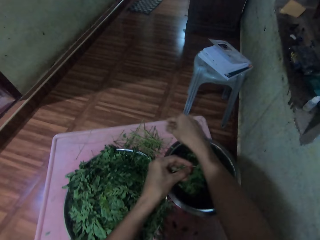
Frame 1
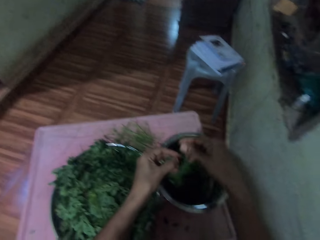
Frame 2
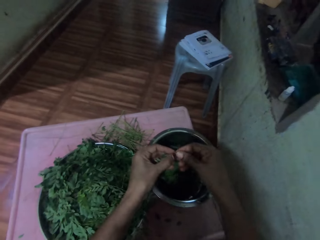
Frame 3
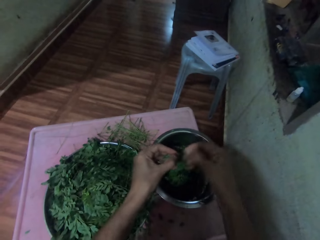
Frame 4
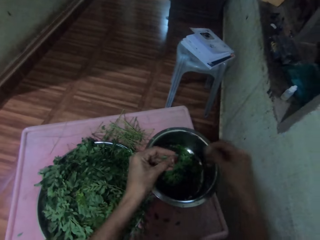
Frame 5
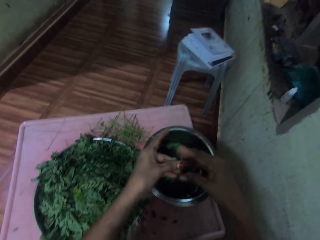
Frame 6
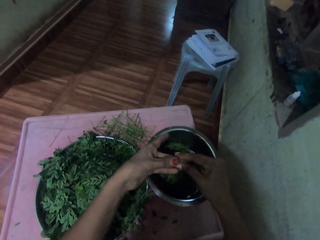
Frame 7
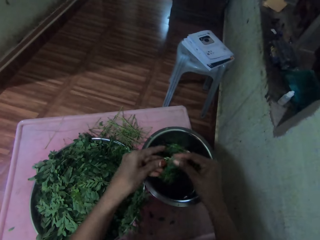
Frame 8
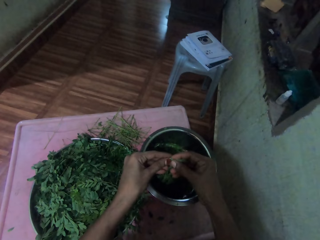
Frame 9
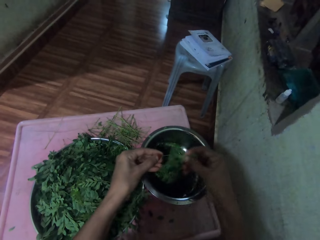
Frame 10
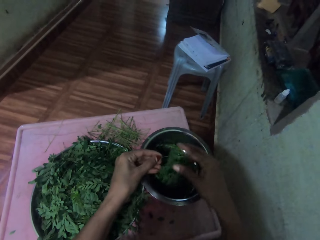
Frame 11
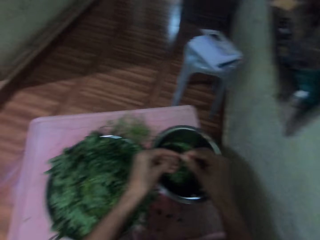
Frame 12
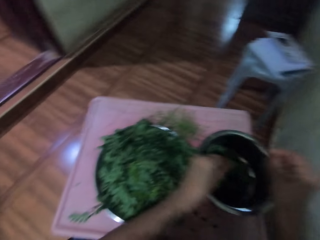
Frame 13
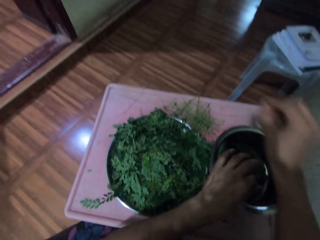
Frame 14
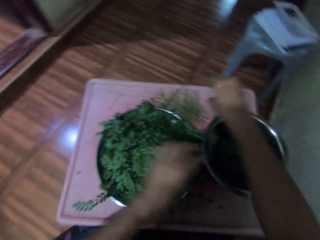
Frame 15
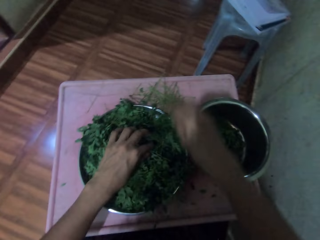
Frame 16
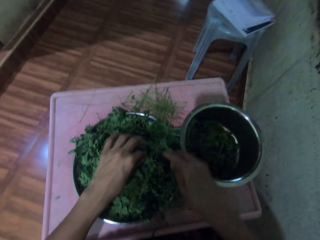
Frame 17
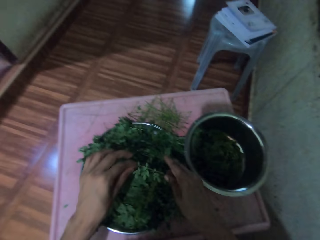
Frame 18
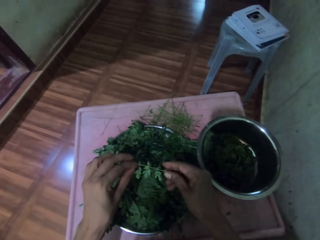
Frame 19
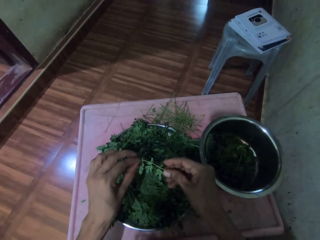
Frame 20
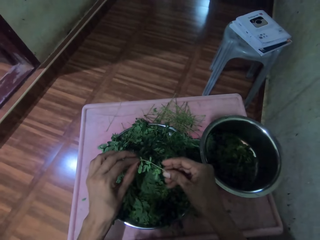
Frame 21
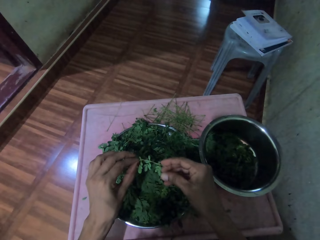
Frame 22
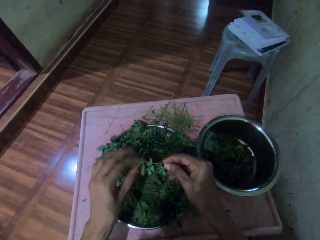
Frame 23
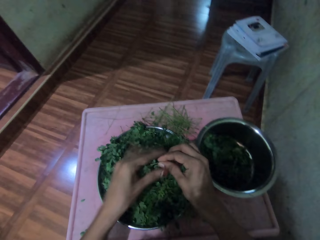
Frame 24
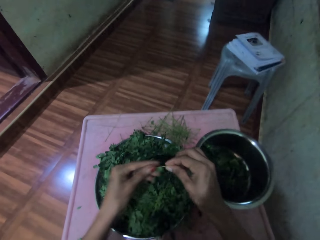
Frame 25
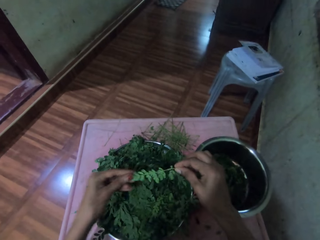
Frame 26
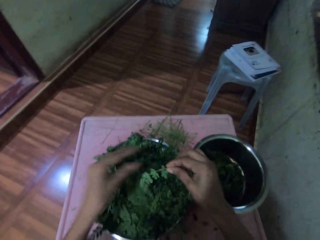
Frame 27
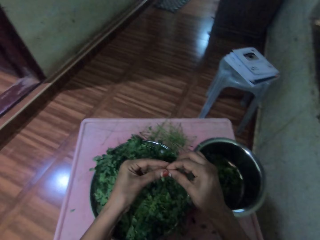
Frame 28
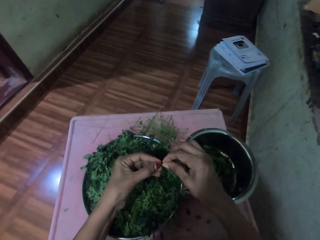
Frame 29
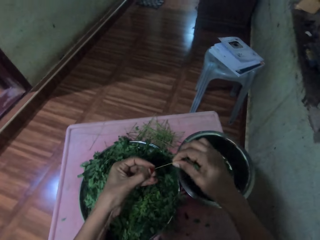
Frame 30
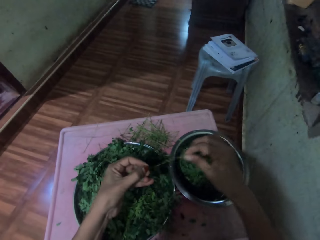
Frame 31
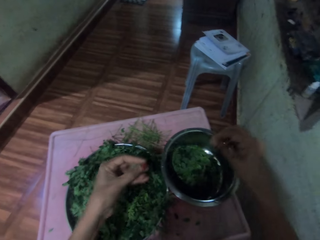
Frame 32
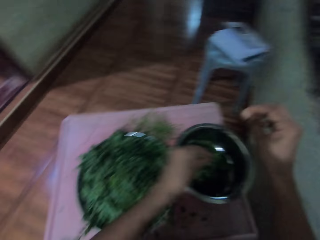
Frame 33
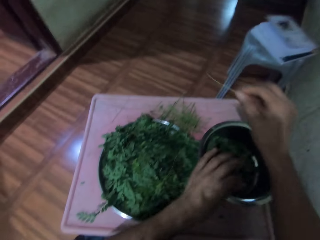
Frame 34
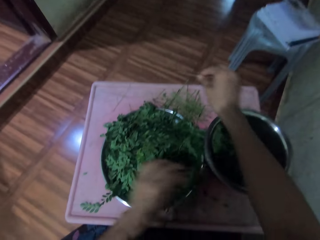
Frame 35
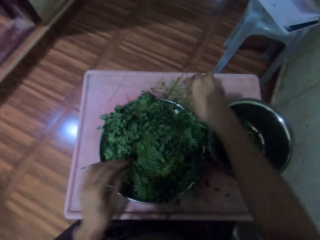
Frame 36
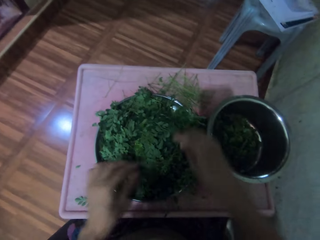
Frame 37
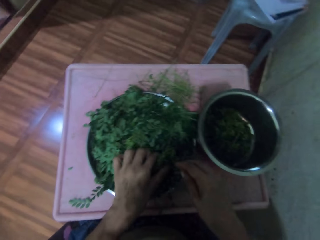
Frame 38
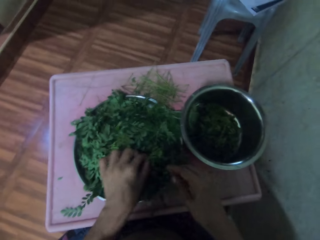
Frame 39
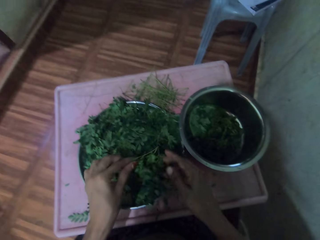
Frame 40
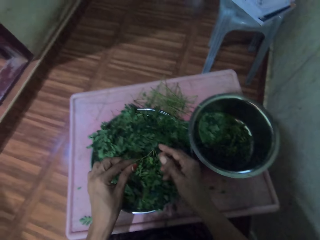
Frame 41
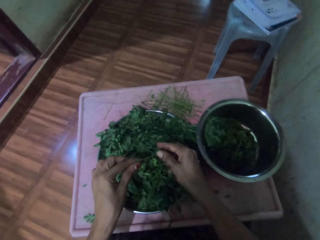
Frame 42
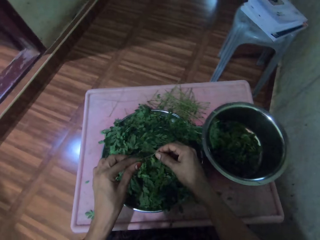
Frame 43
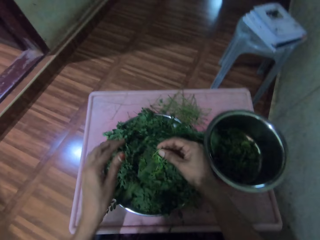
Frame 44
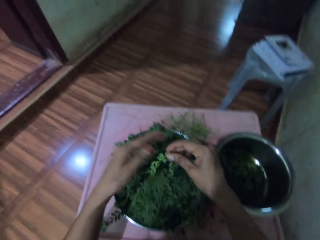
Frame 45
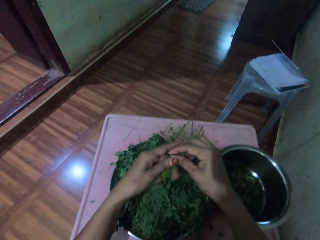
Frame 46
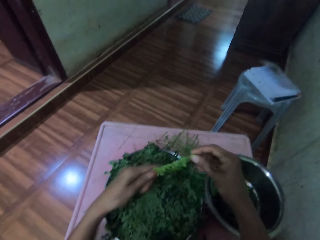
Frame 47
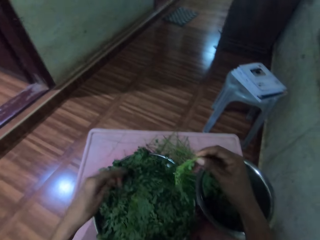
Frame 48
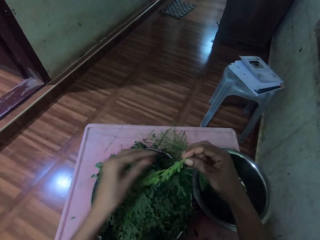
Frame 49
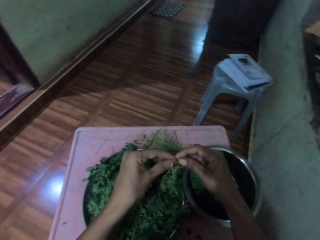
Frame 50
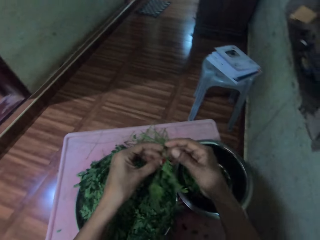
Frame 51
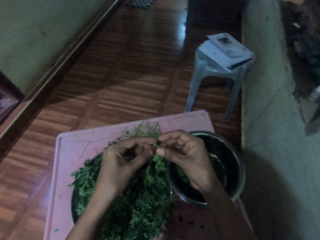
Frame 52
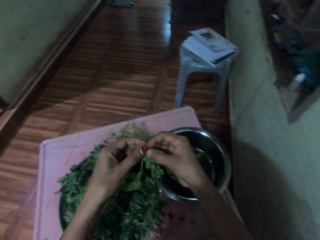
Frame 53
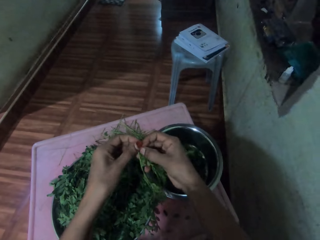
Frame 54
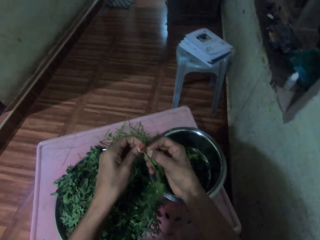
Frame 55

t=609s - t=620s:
The camera wearer drops a stem on the table. They put leaves in a bowl or pan. They drop the vegetable in the pan. They destem the vegetable. They destem the vegetable again. They drop the stem on the table. They pick up a bunch of leaves in the bowl. They move a hand along the vegetable stem. They prune leaves from the stem. They put the leaves in the bowl. They place the stem on the table. They pick up a bunch of leaves in the bowl. They move a hand along the vegetable stem.

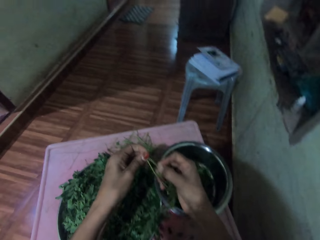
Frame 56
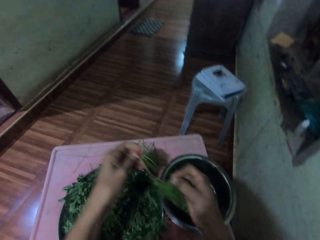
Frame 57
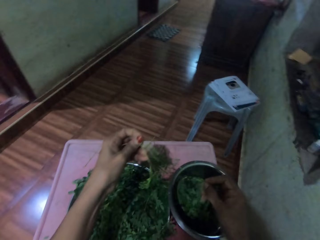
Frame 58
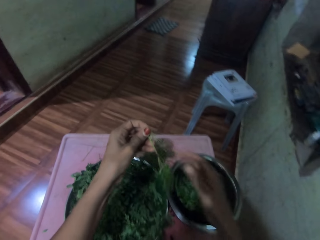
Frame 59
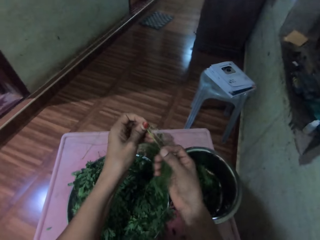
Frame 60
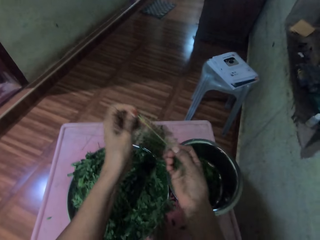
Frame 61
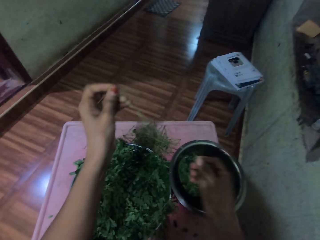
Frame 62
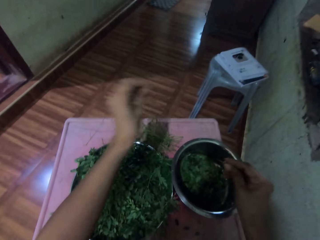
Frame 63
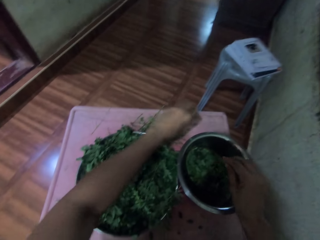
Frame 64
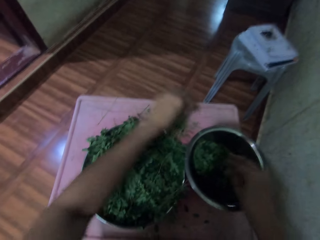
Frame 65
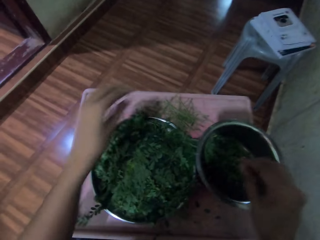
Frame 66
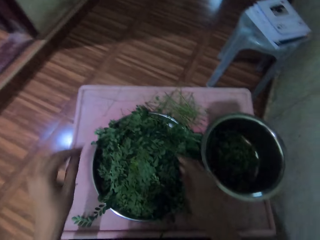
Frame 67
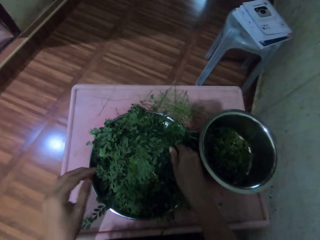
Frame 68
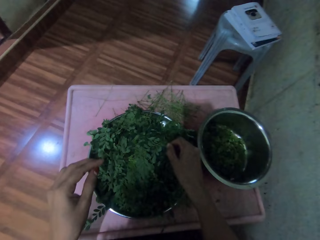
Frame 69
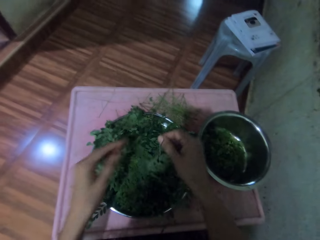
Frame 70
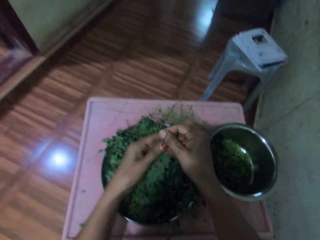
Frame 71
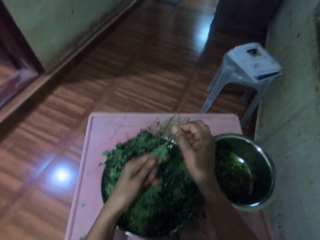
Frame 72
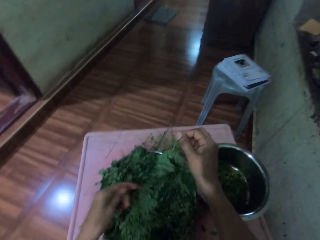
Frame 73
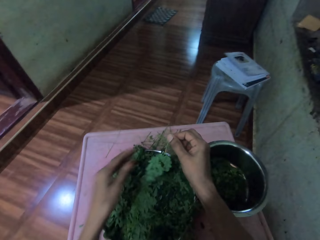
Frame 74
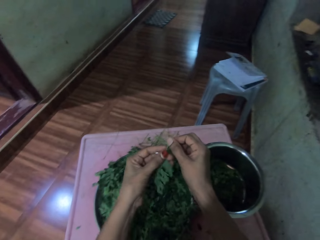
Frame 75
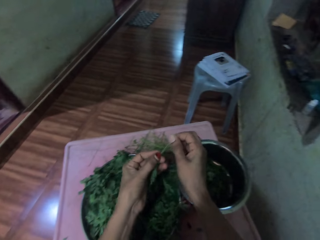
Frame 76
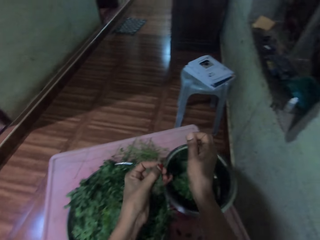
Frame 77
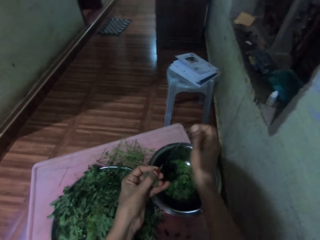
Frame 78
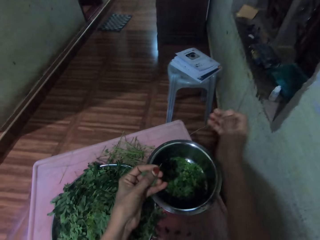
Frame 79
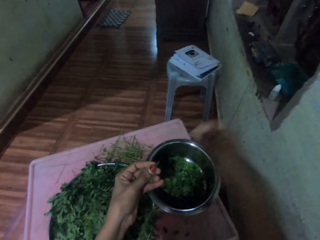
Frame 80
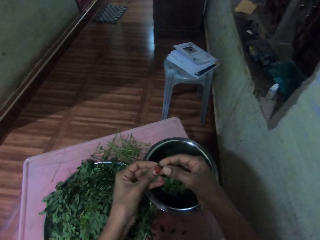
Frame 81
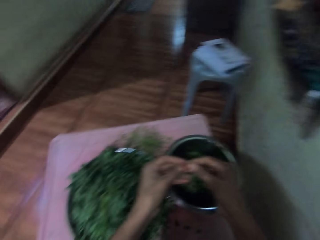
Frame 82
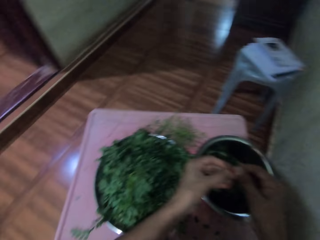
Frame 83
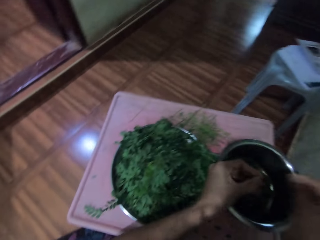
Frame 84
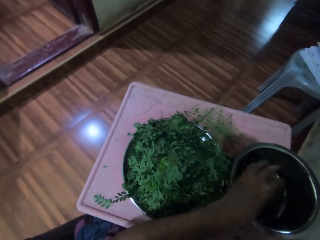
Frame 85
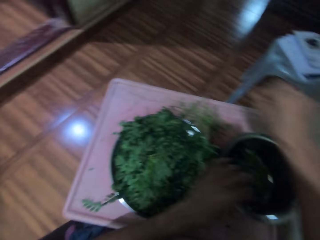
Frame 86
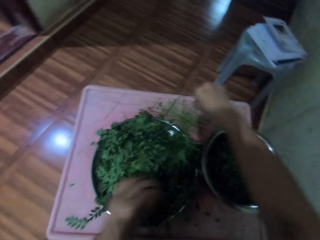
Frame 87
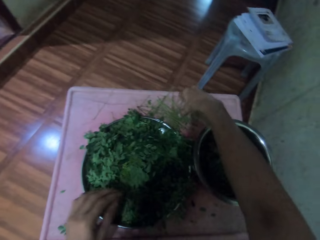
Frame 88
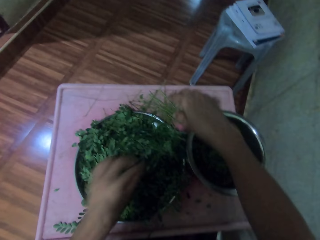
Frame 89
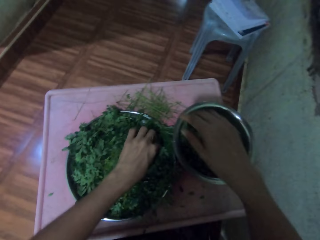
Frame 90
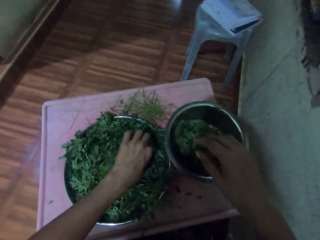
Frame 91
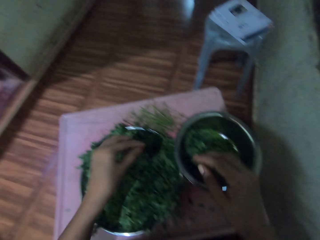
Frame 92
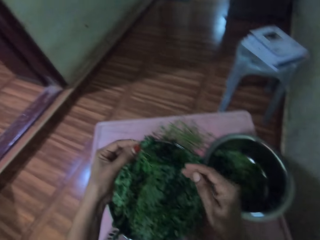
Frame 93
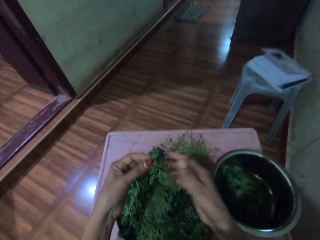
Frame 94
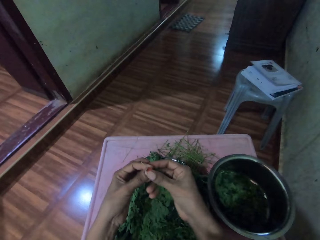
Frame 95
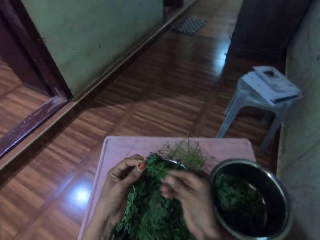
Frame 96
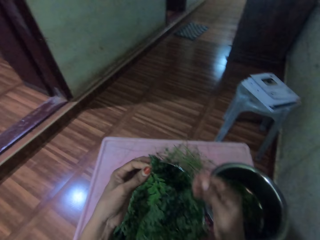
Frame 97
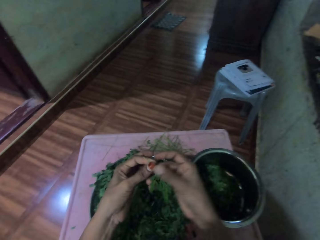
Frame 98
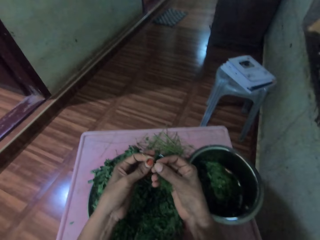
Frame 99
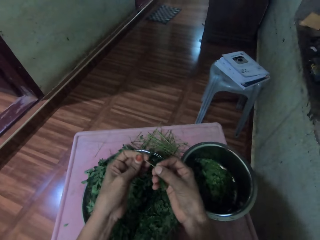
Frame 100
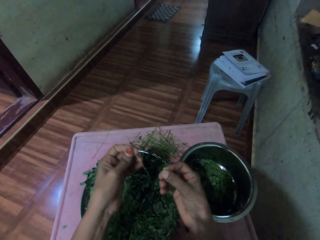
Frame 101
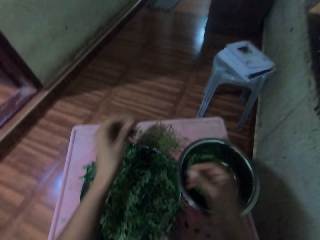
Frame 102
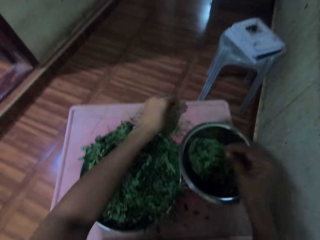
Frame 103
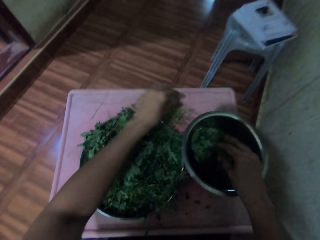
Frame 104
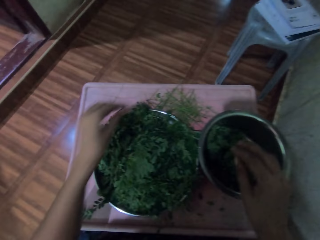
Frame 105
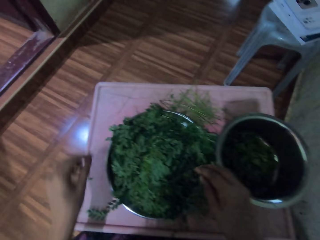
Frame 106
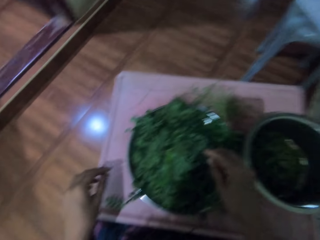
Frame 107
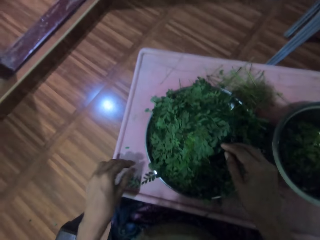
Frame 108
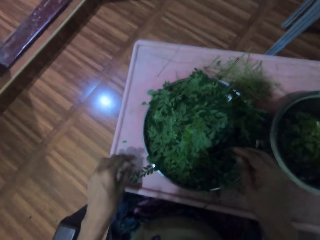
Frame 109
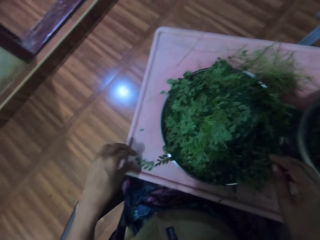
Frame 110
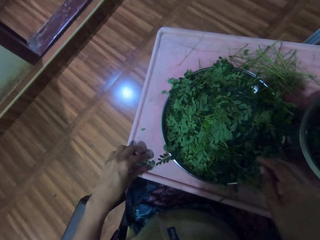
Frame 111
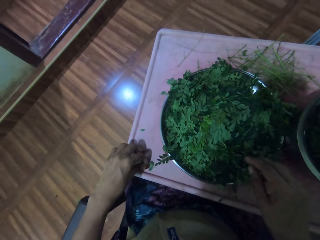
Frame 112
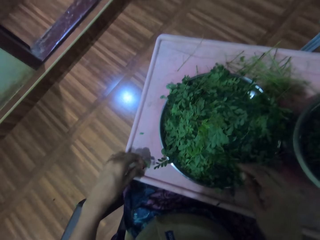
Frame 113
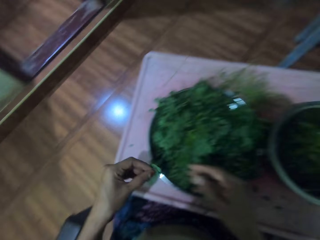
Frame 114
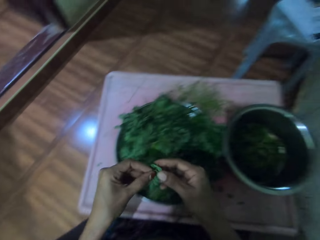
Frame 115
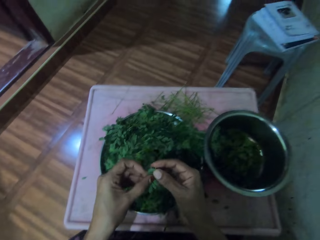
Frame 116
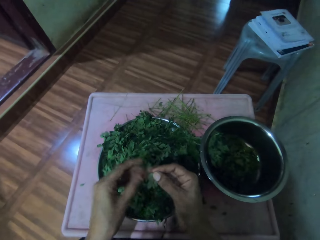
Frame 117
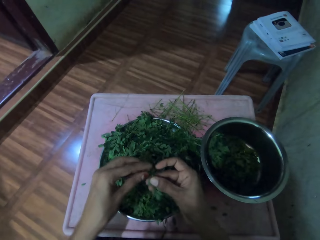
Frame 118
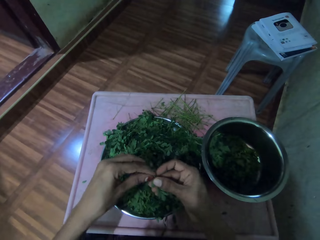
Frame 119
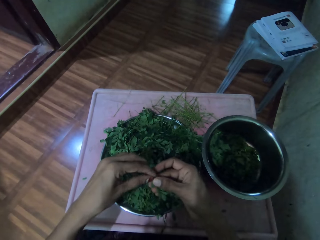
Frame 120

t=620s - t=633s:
The camera wearer prunes leaves from a stem. They put leaves in a bowl. They destem a vegetable. They place the stem on the table. They pick up a bunch of leaves in the bowl. They move a hand along the vegetable stem. They prune leaves from the stem. They drop the stem on the table. They put the leaves in the bowl. They destem the vegetable. They place the stem on the table. They pick up a bunch of leaves in the bowl. They move a hand along the vegetable stem. They prune leaves from the stem. They put the leaves in the bowl. They place the stem on the table. They pick up a bunch of leaves on the table.
